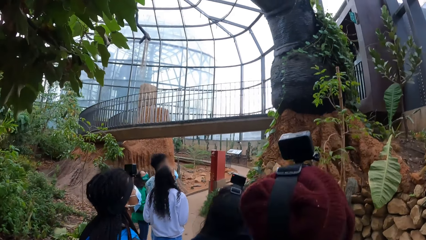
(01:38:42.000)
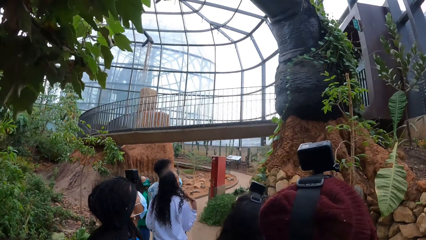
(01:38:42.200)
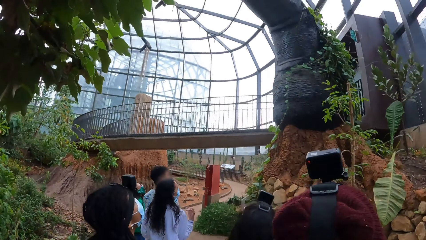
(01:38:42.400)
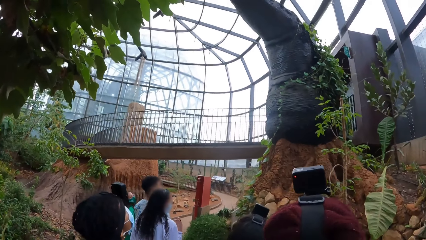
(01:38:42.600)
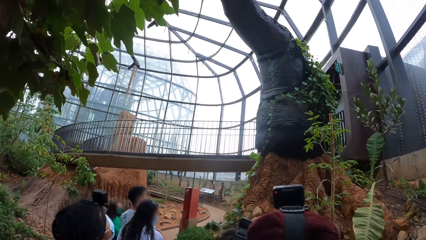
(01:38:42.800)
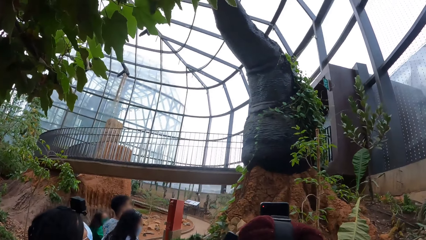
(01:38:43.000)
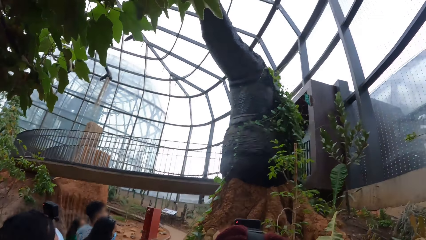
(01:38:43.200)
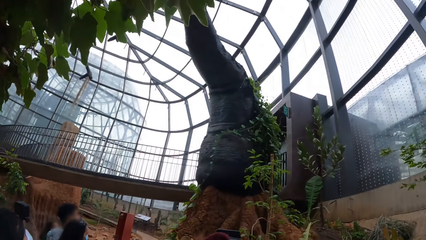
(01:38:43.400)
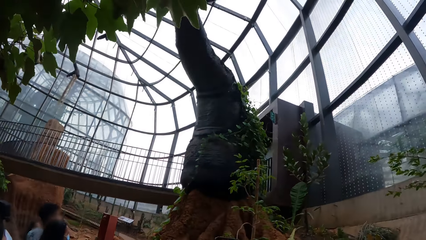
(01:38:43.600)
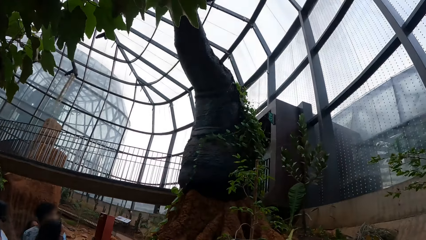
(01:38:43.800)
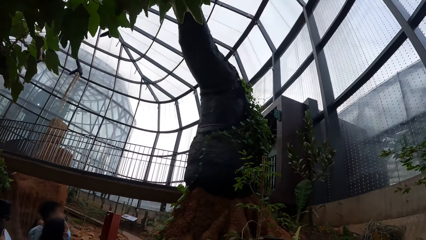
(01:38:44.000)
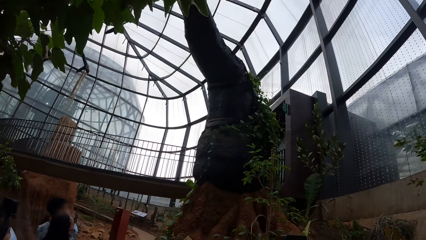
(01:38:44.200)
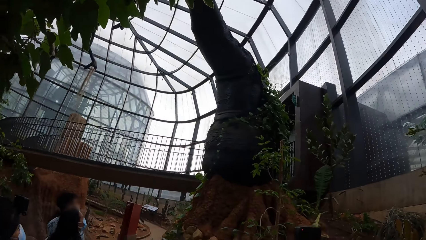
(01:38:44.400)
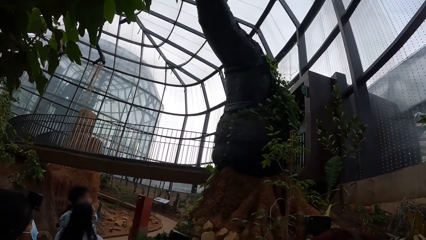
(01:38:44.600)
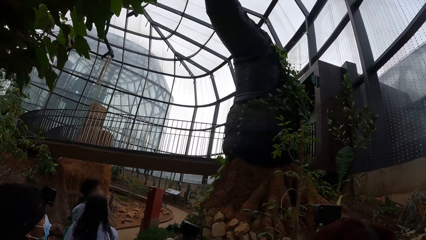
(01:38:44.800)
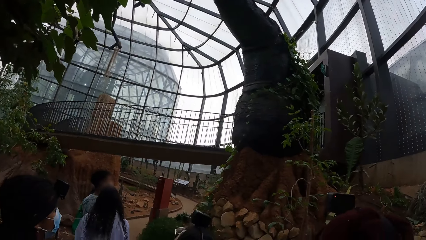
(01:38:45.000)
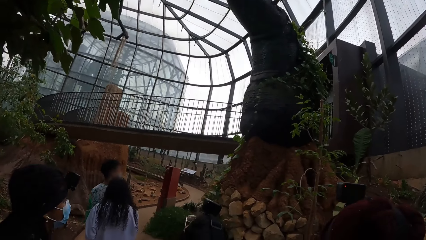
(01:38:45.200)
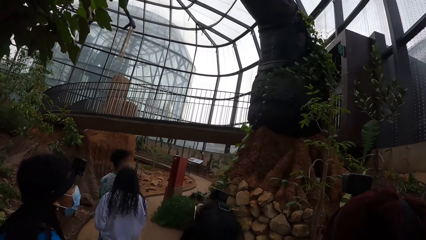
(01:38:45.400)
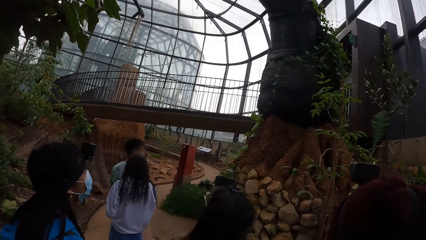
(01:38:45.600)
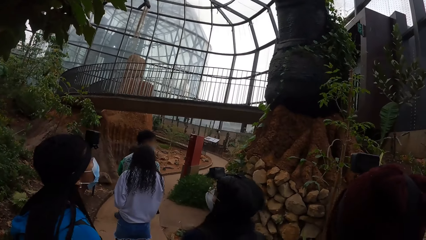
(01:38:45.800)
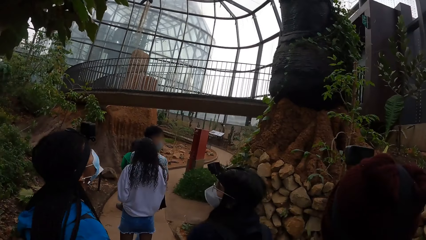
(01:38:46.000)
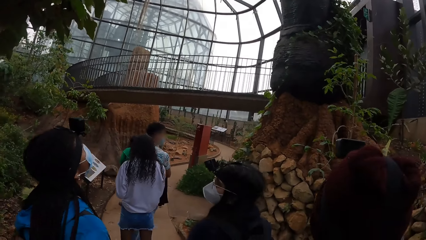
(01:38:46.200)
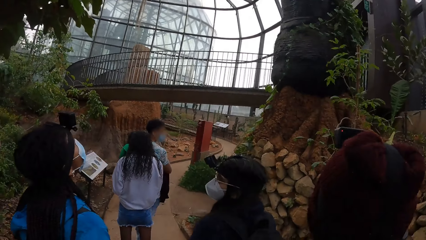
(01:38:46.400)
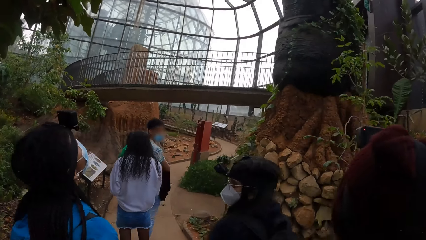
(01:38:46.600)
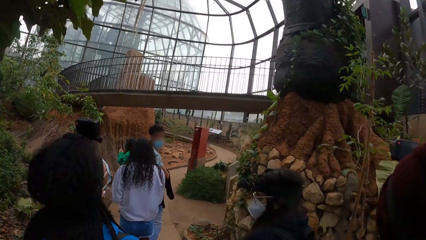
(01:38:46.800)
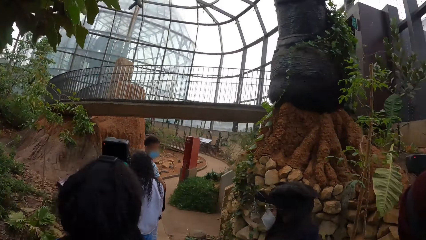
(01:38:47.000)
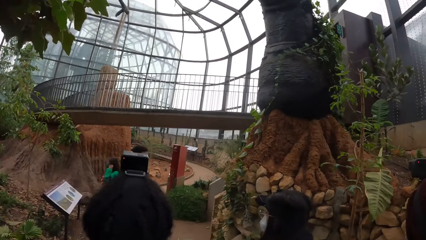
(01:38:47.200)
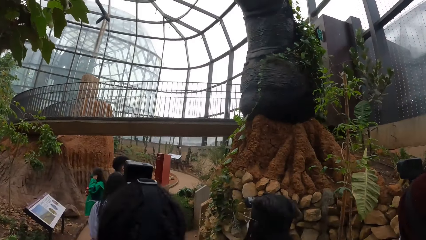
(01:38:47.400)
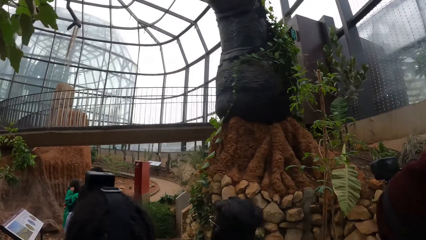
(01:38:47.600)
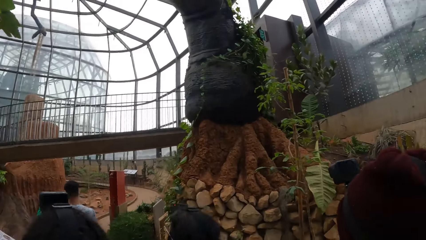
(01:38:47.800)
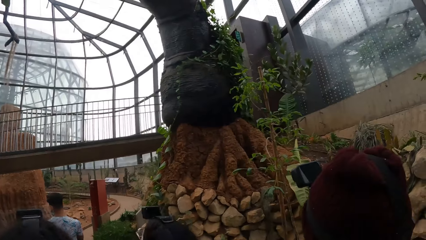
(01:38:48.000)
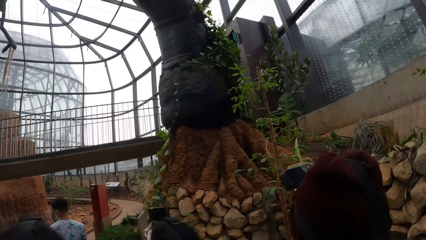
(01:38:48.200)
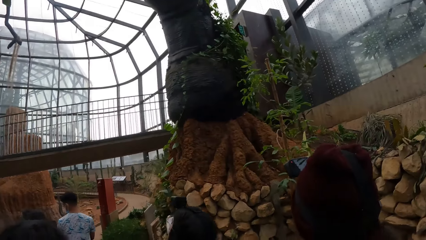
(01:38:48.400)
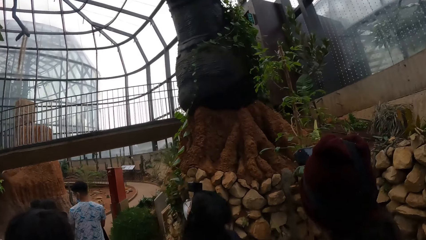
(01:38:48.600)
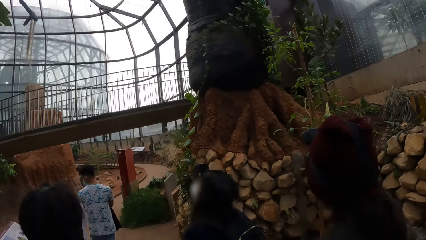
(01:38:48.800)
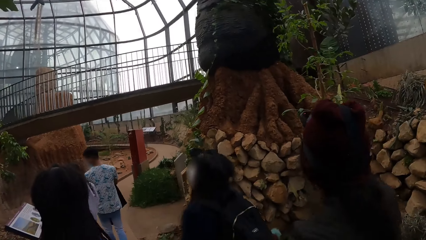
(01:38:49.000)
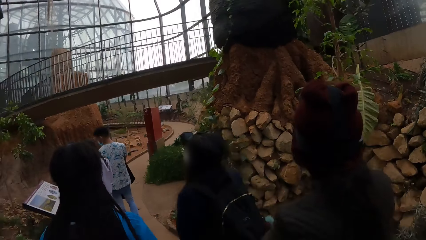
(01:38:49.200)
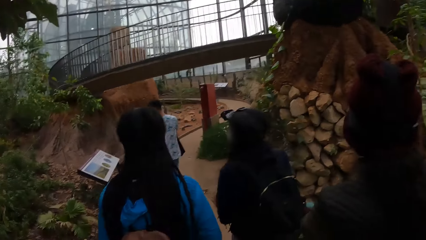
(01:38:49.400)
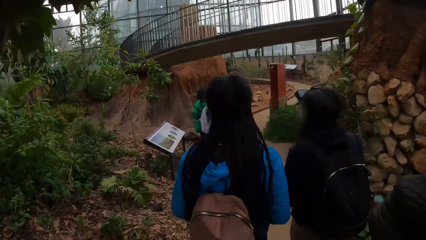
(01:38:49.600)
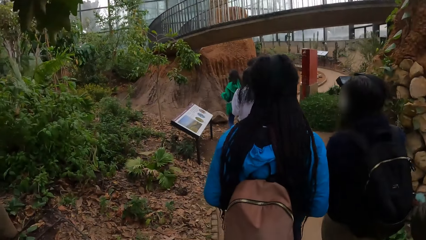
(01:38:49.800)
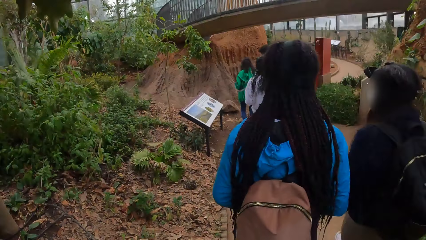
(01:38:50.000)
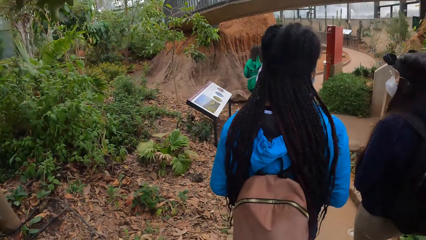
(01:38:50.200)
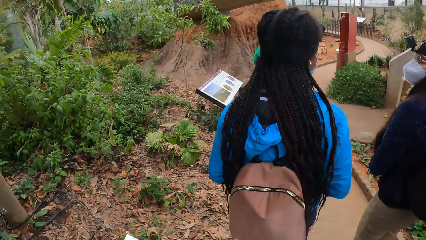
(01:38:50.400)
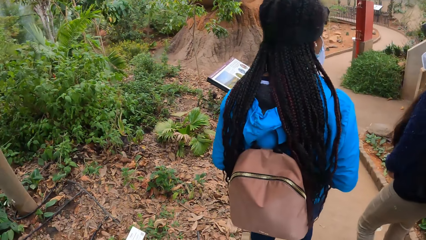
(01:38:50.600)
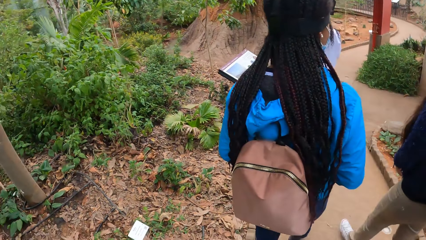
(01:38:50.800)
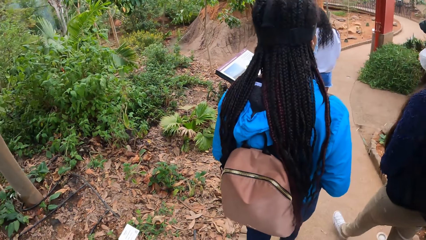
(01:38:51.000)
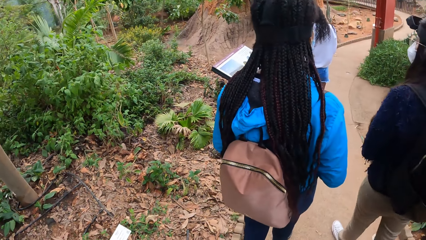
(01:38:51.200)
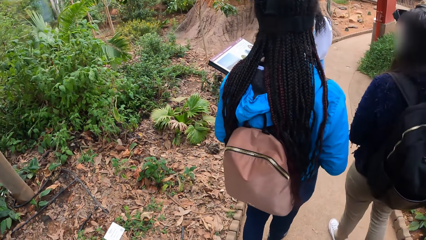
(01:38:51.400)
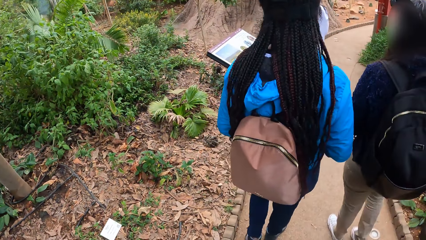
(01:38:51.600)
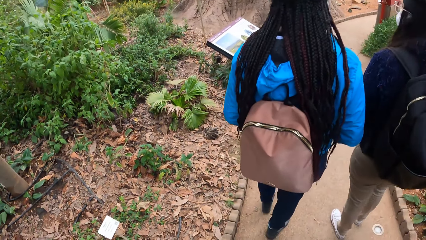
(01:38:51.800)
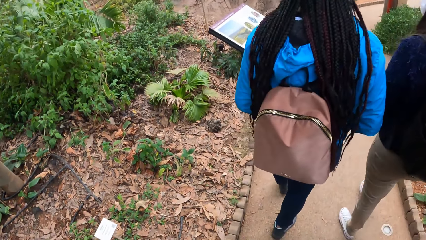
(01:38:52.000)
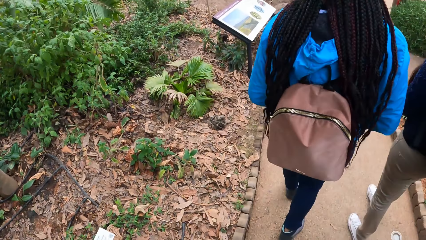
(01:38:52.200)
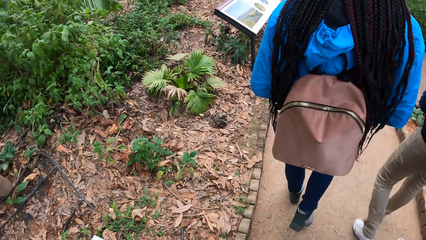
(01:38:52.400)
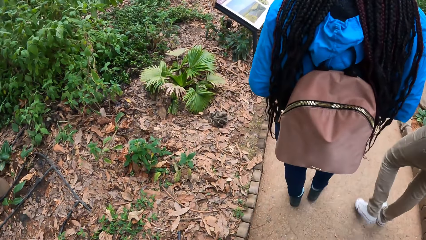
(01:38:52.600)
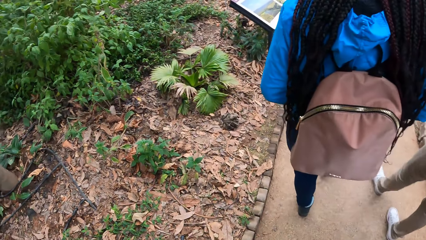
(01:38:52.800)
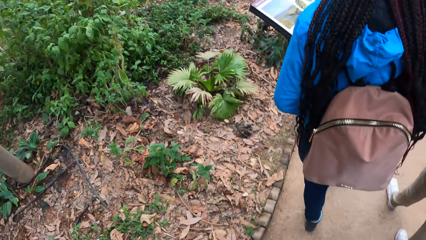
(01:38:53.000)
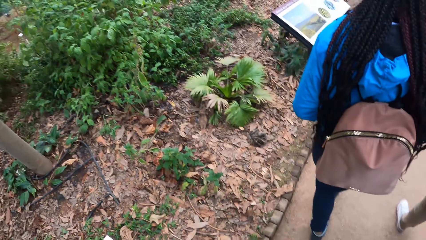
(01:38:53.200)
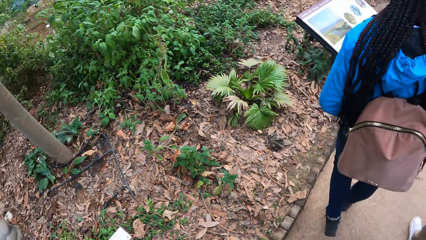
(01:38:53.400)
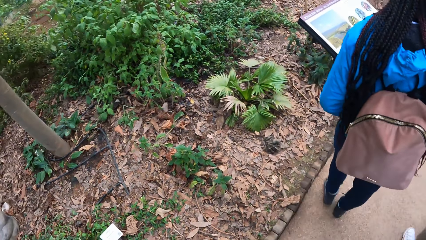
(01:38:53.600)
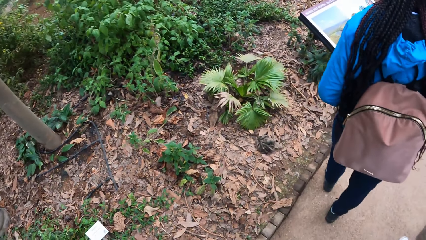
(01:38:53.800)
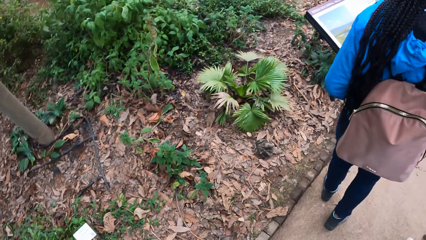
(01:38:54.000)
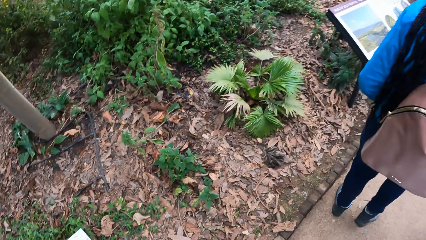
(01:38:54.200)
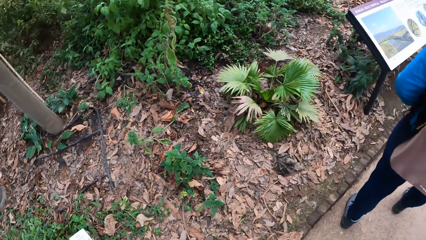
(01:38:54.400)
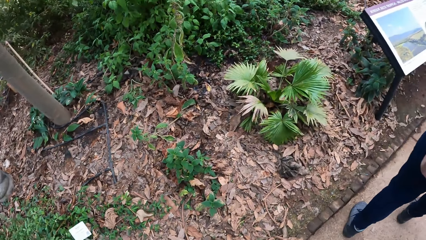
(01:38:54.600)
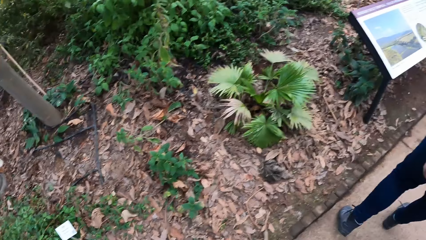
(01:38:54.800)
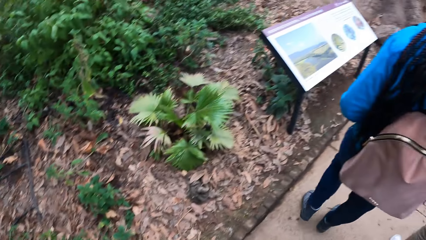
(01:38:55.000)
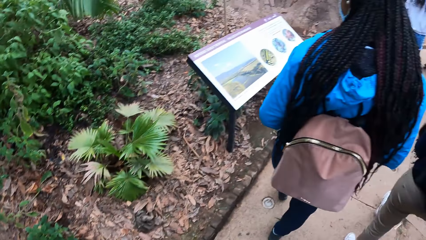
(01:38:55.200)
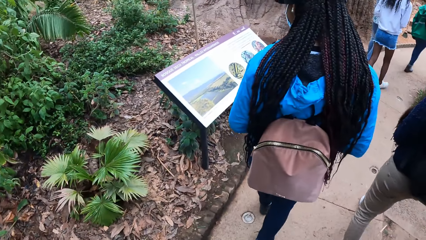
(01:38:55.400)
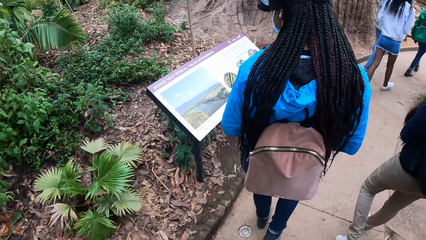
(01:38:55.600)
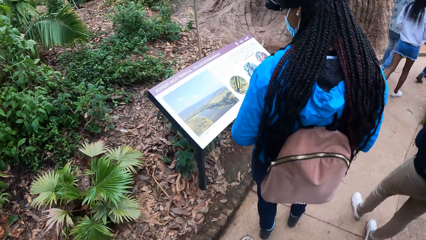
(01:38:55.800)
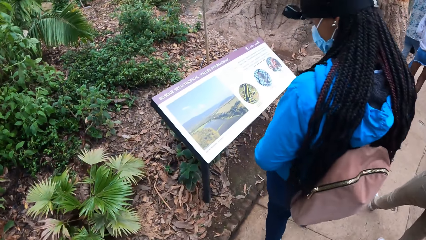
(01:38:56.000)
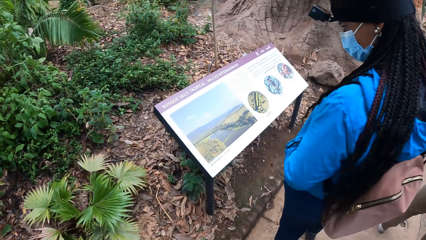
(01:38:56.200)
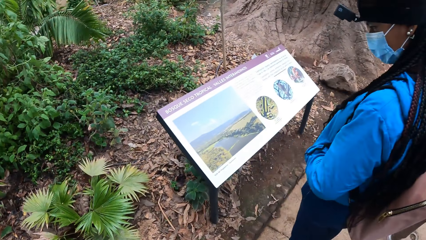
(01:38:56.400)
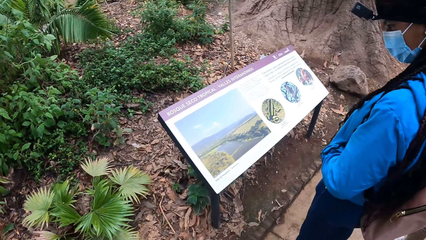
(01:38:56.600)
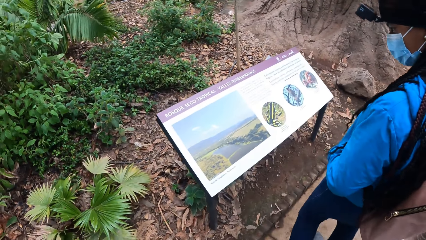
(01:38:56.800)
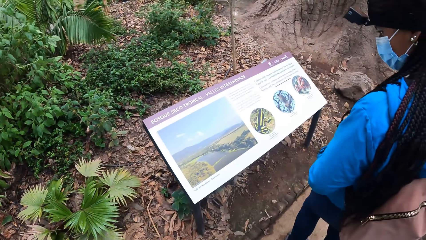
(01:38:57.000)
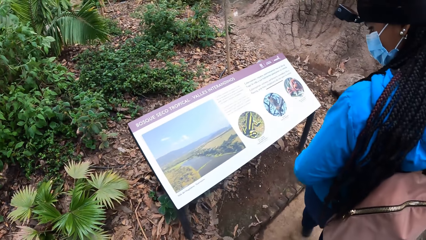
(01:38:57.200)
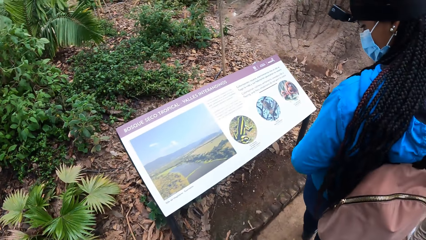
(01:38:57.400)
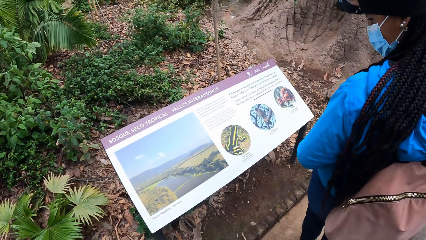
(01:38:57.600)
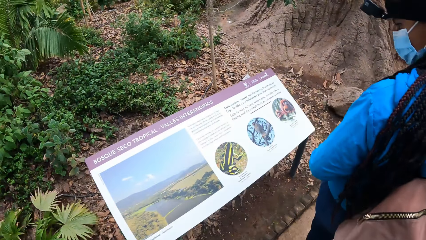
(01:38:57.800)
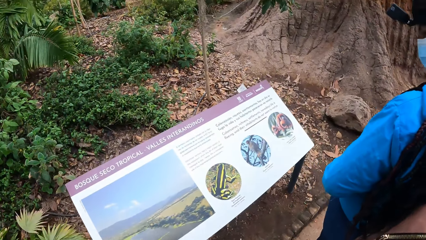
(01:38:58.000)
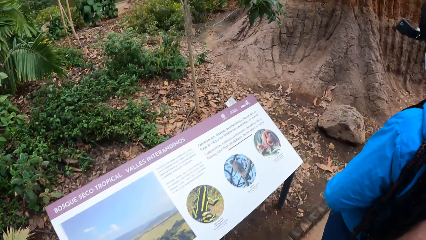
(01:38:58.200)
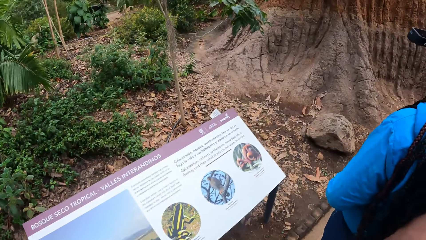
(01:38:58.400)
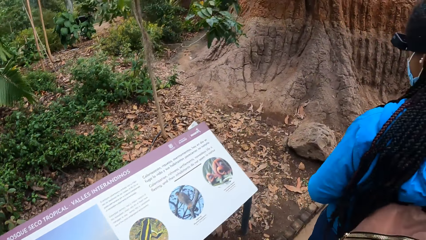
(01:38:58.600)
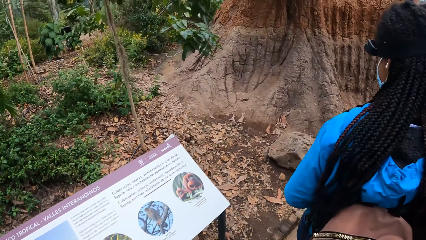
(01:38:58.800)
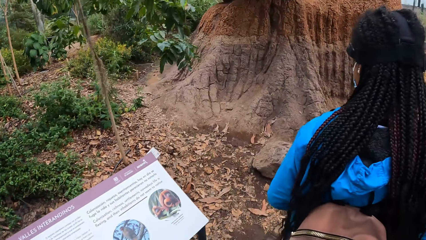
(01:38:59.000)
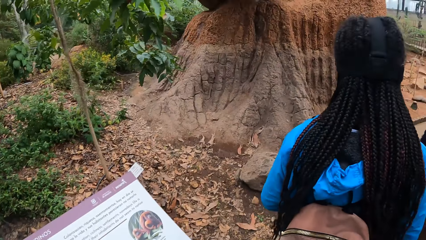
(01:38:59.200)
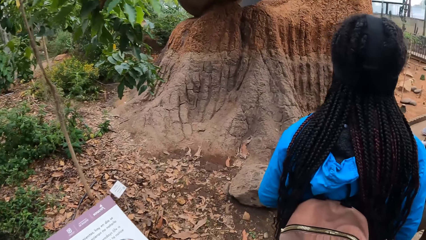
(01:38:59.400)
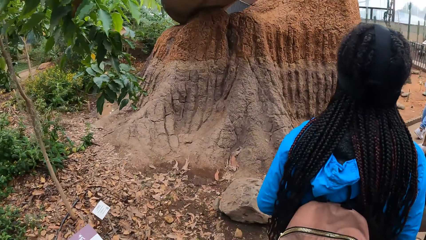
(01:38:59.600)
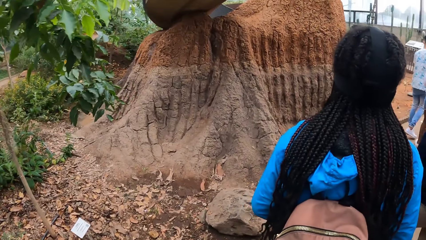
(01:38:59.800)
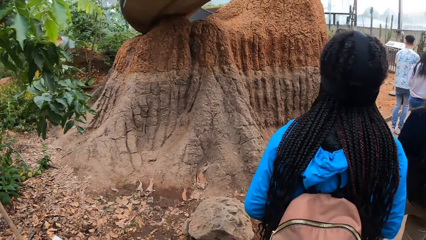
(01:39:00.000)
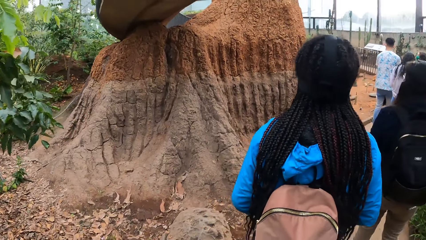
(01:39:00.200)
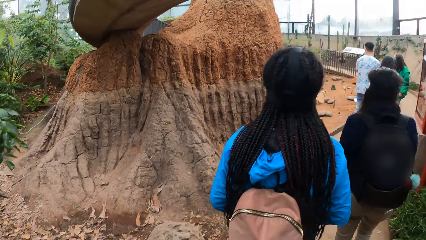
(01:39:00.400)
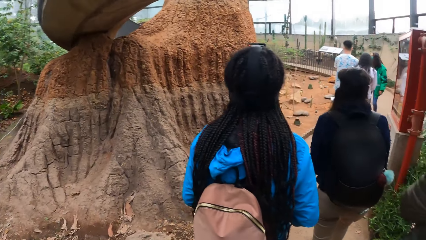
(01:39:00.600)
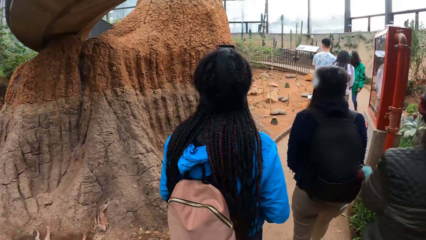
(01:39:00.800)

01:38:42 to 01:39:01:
The camera wearer looks around repeatedly. They walk on the pavement.
